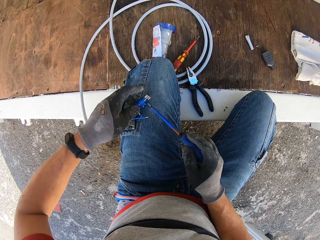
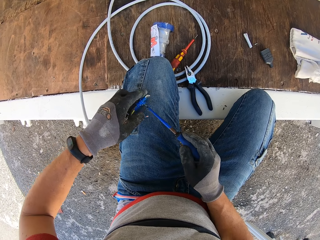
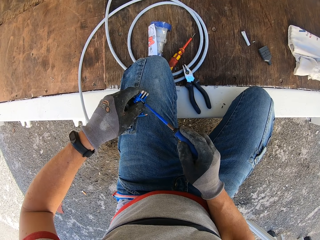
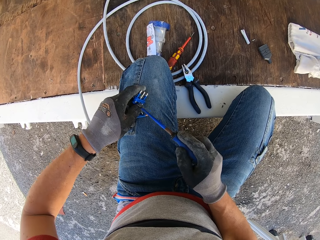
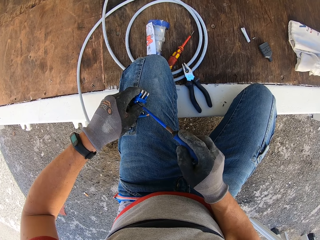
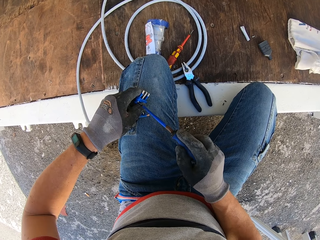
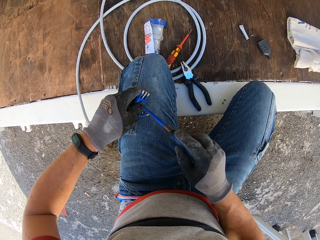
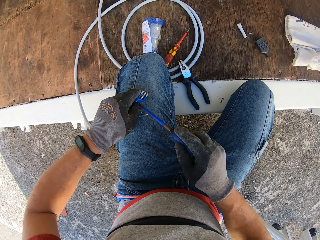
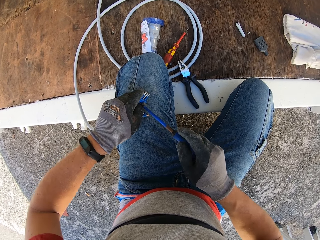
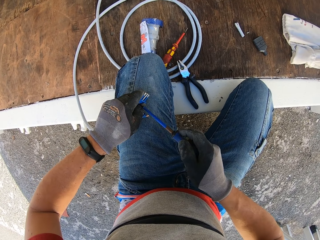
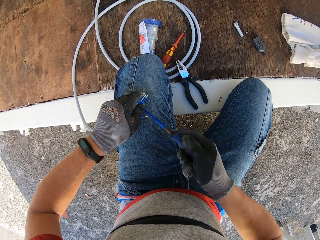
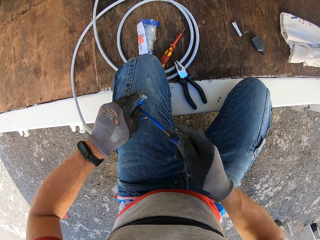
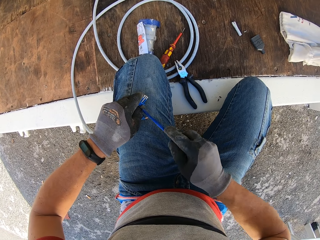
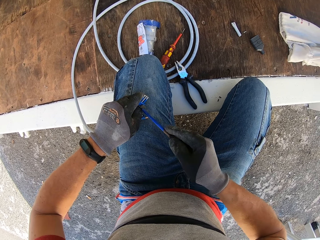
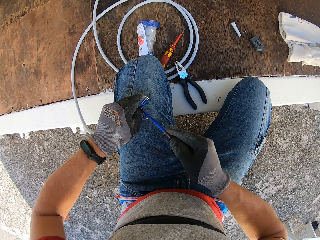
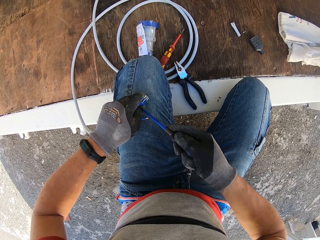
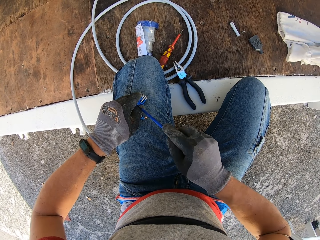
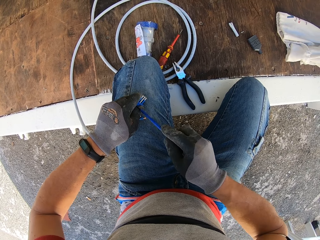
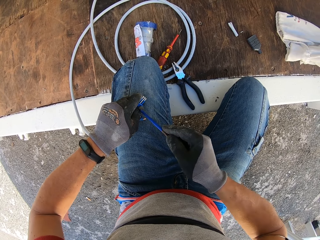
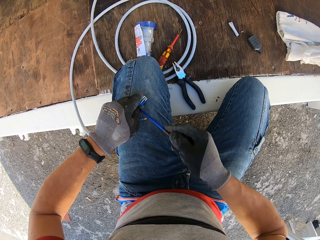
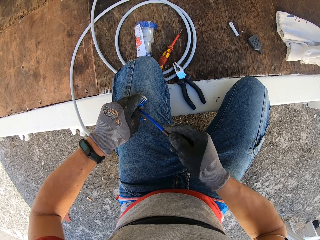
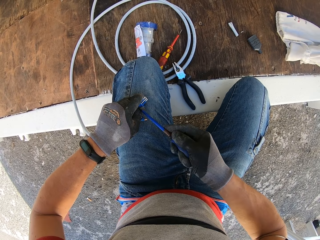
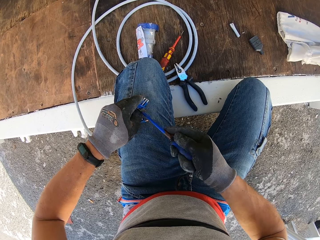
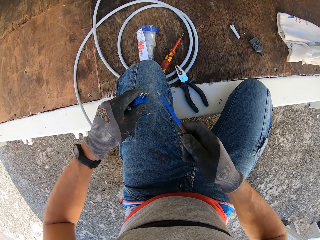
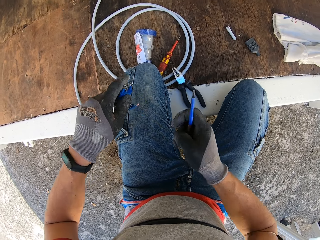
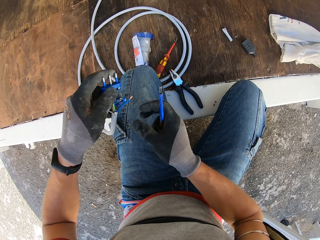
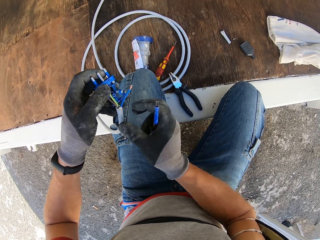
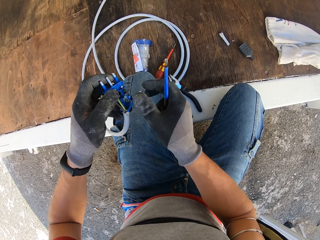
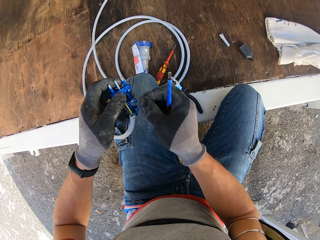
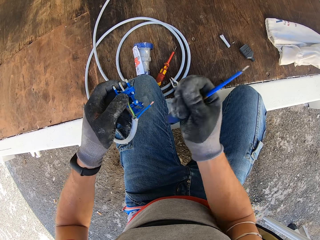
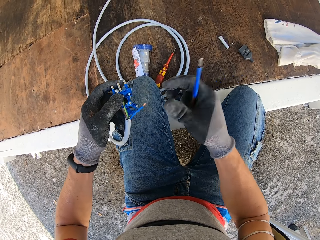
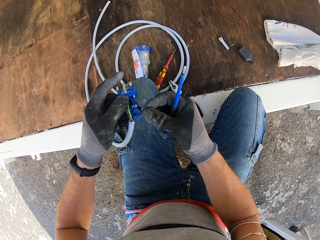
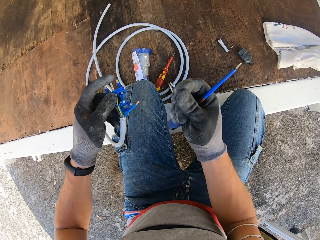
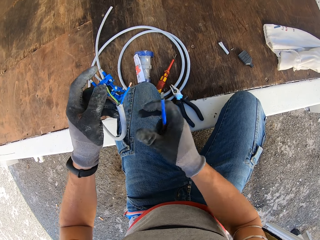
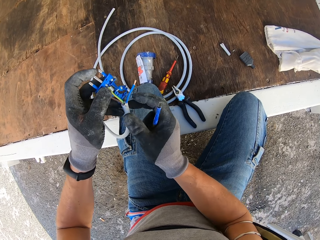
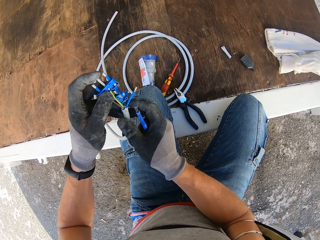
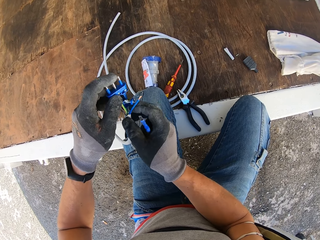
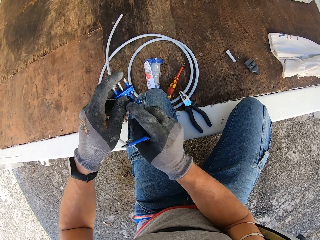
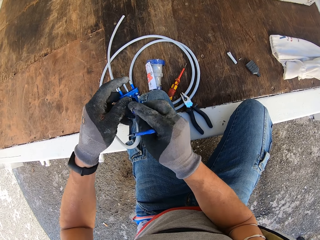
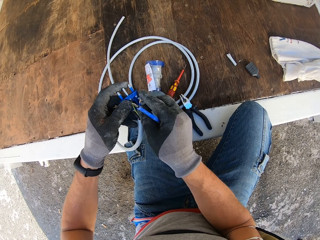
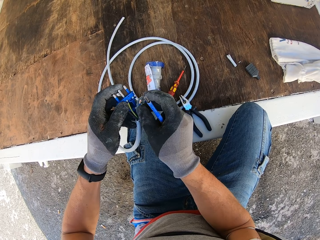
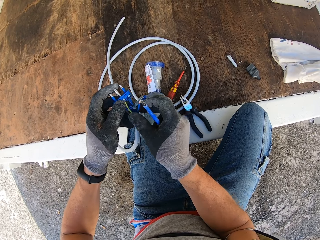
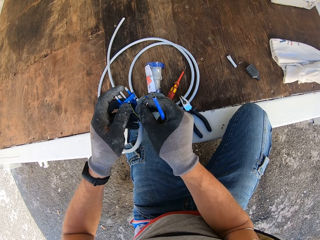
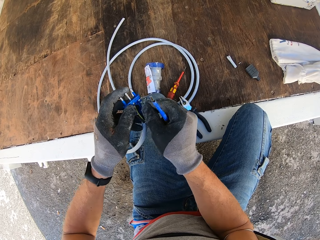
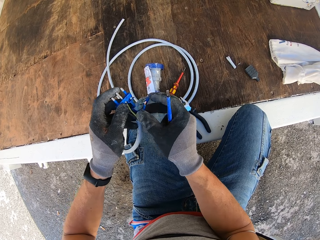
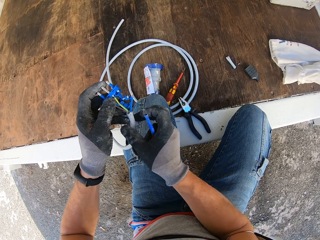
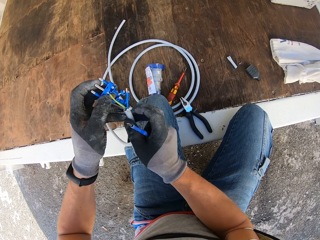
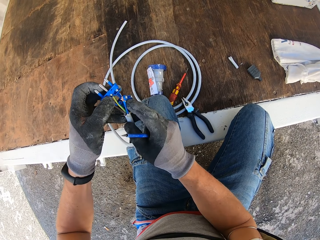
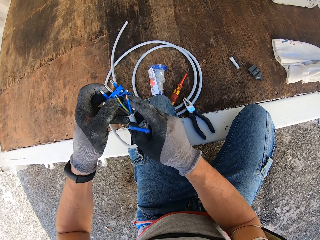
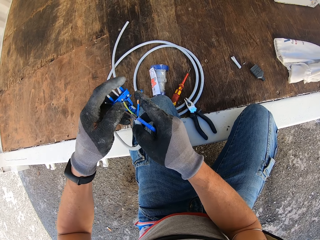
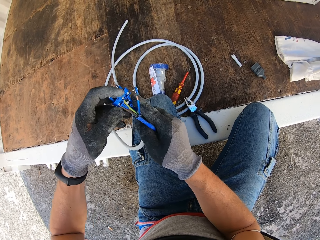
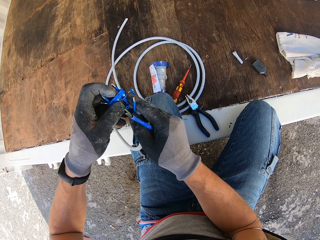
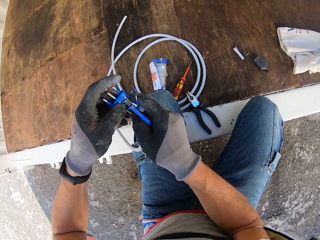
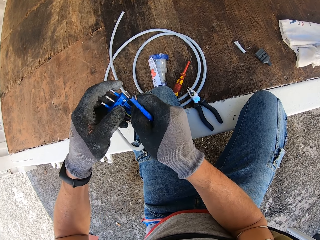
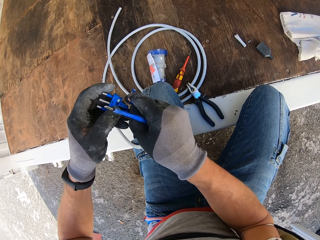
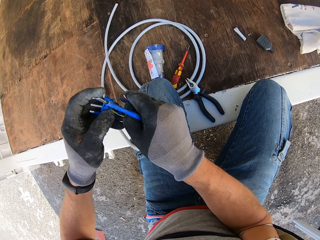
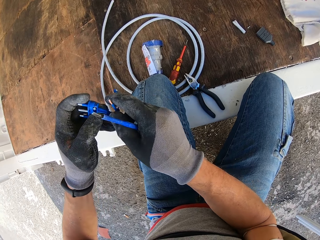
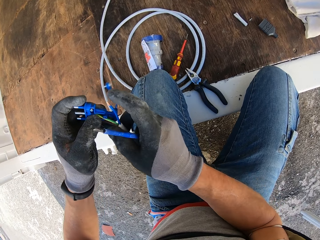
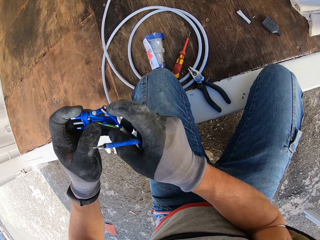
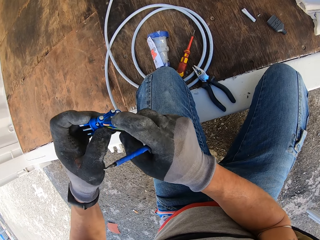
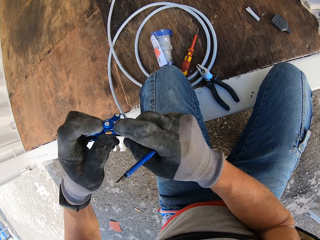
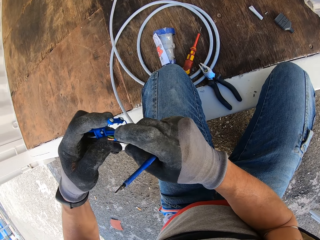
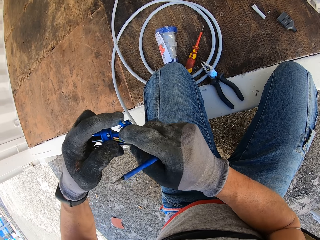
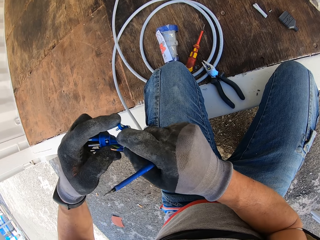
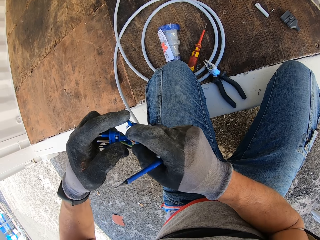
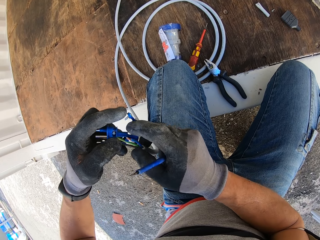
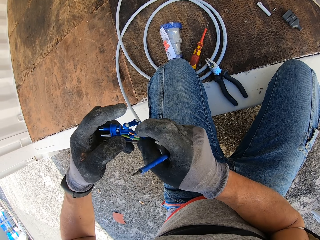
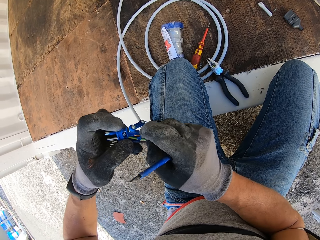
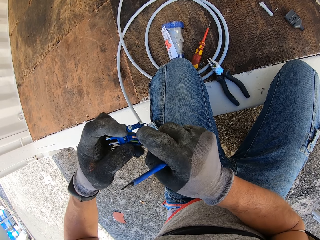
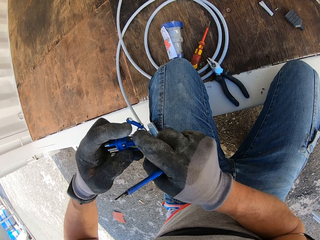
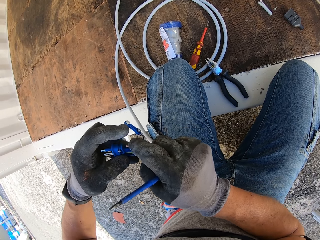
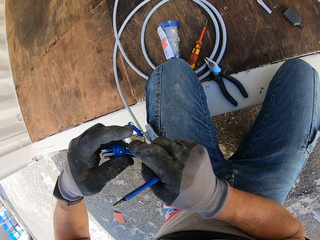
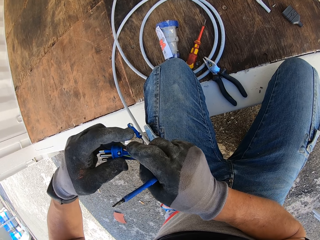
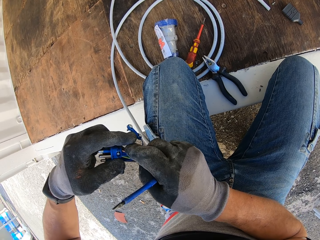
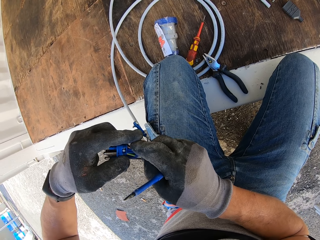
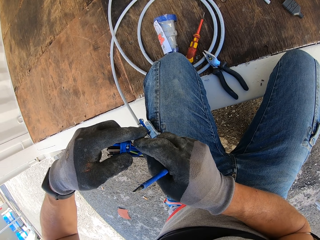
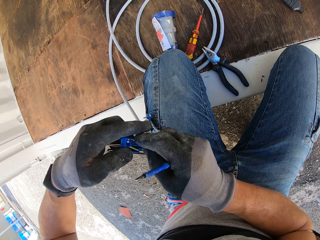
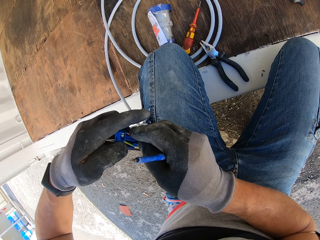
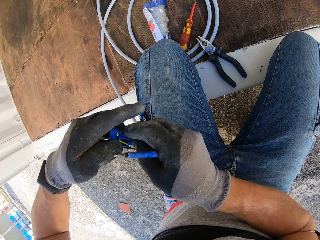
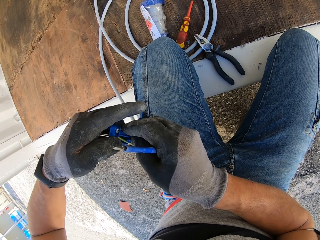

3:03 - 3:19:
The camera wearer tightens the screw. He lifts the adapter from his lap. He touches the wire with his hand. He straightens the wires. He bends the wire with his hand. He fixes the wires in the adapter.

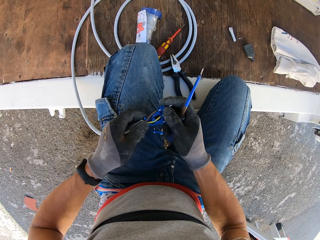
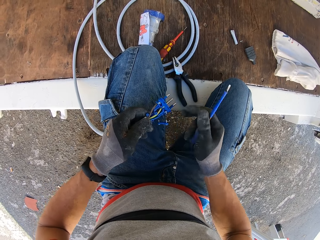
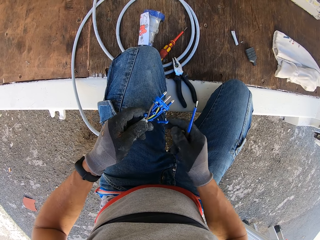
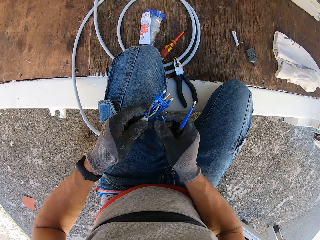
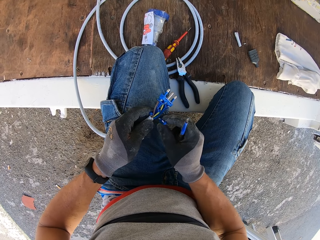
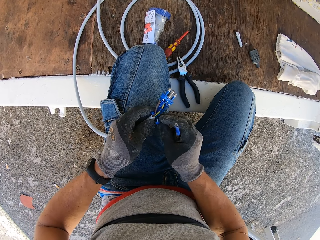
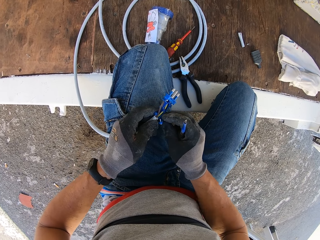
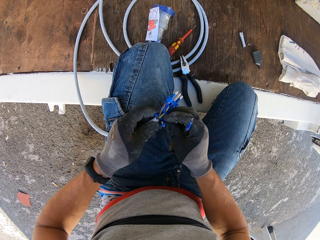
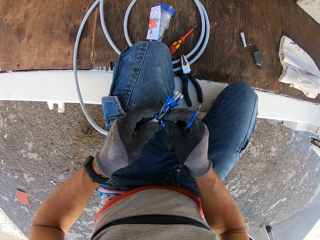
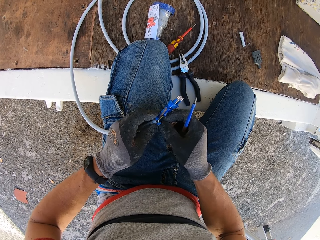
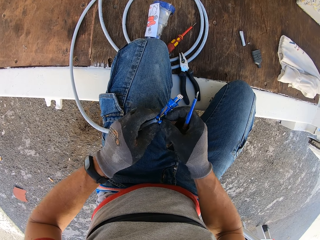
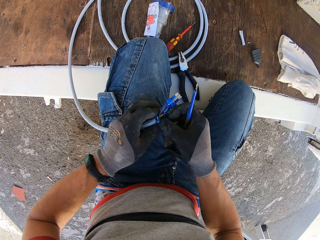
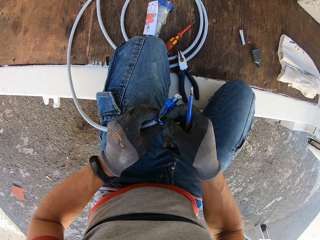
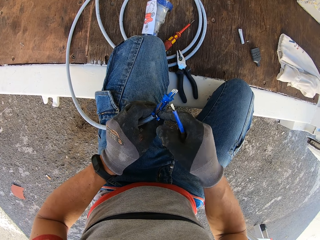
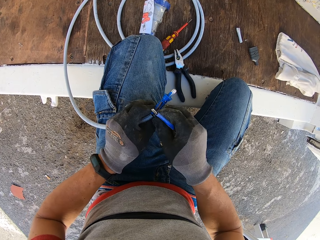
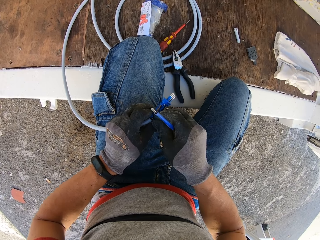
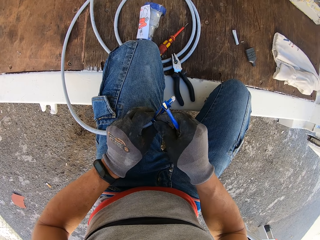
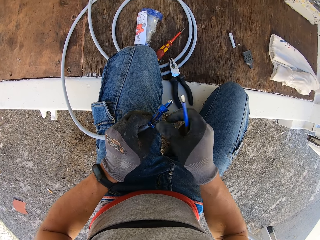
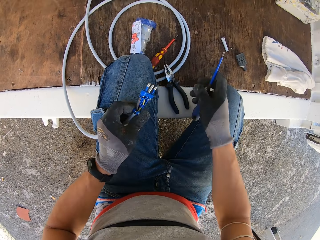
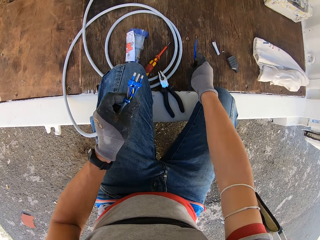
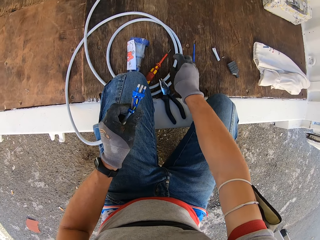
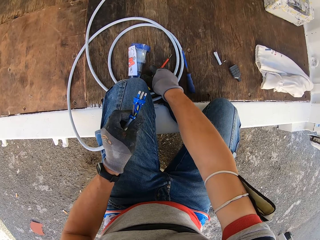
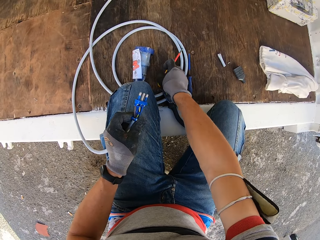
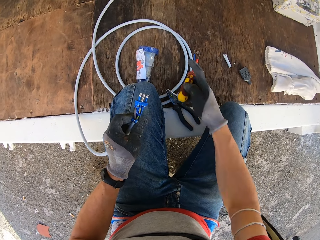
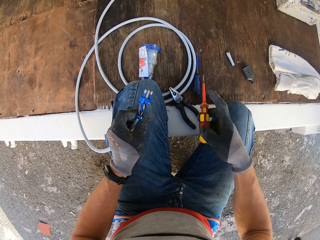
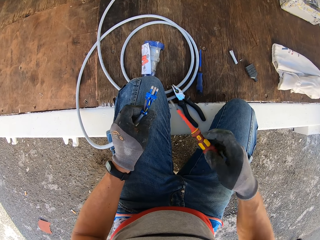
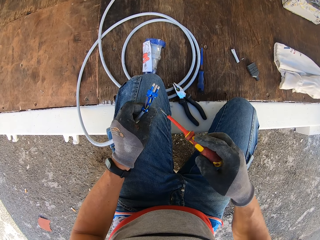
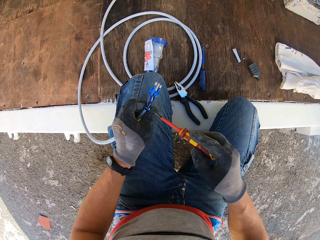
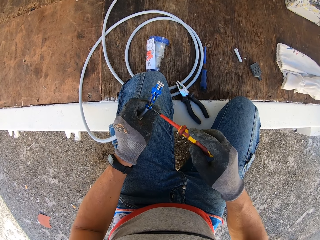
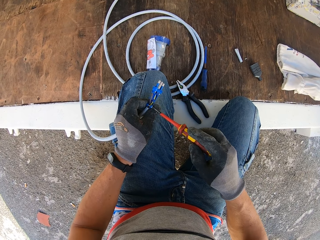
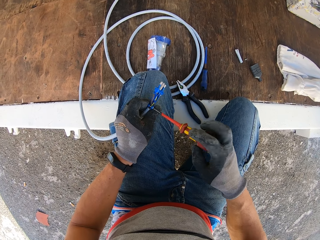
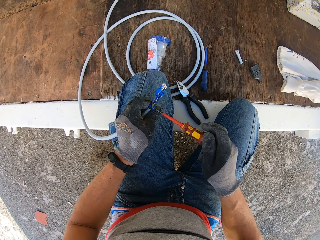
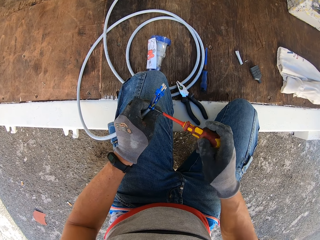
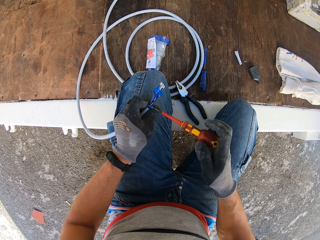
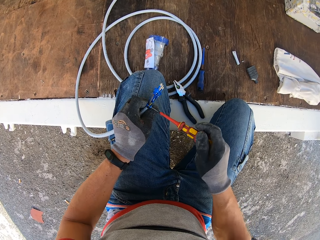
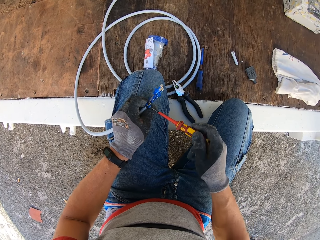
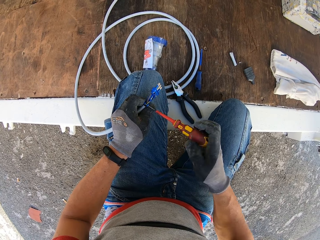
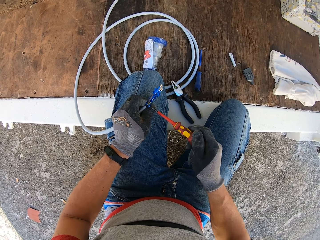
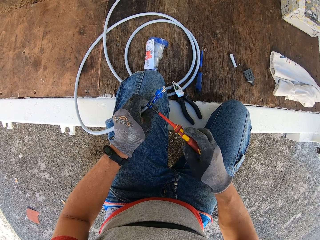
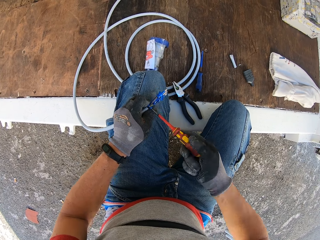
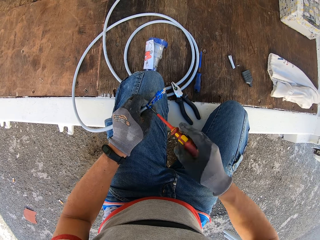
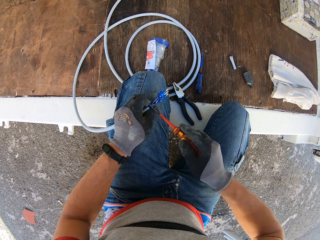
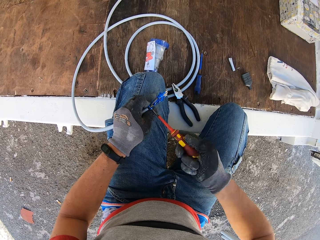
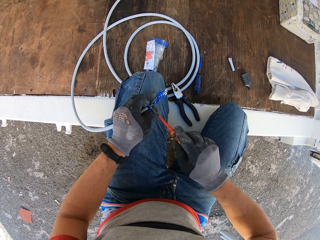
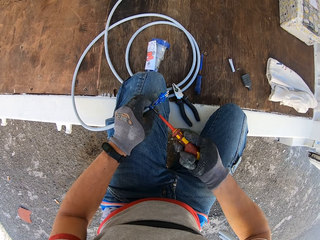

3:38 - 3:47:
The camera wearer moves the wire clip with his hand. He fixes the adapter. He puts the screwdriver in the container. He picks up a screwdriver from the container. He screws the wire clip screw with the screwdriver.
